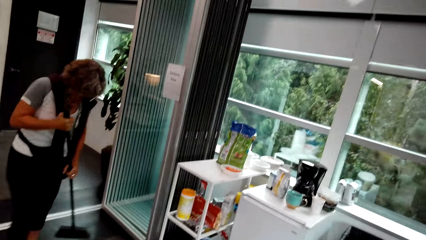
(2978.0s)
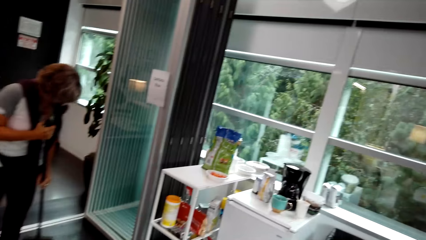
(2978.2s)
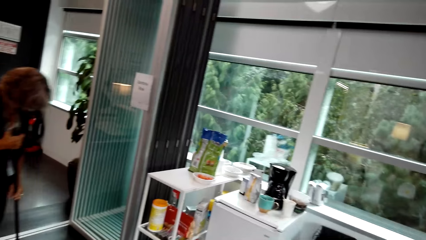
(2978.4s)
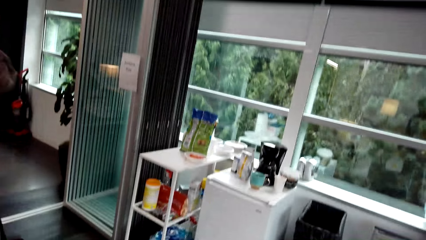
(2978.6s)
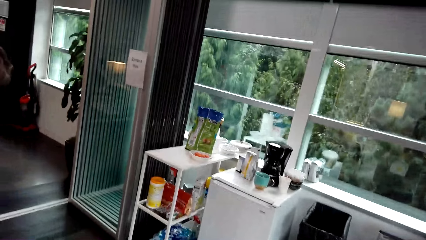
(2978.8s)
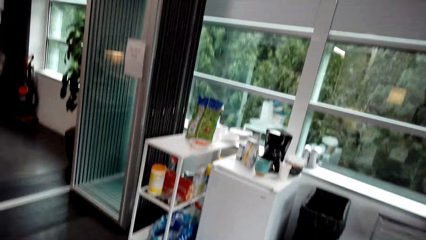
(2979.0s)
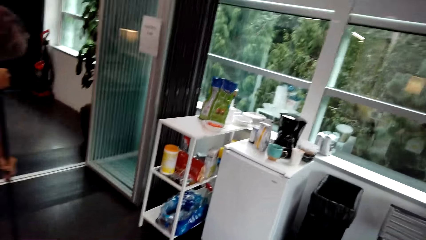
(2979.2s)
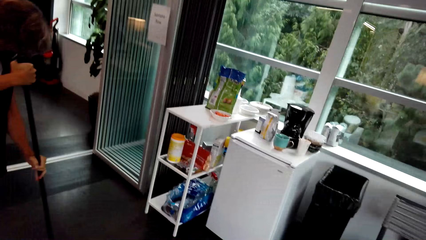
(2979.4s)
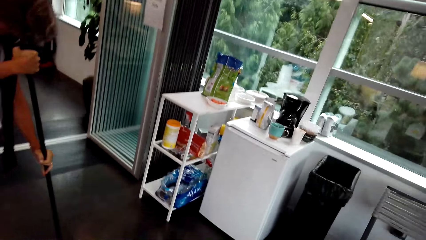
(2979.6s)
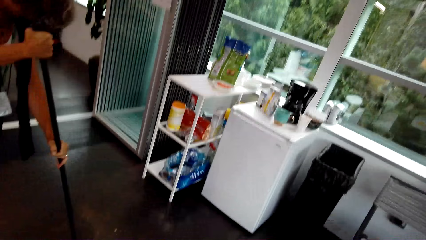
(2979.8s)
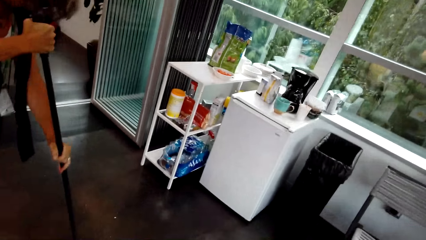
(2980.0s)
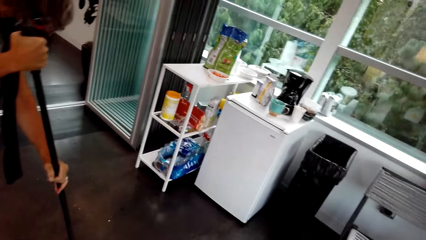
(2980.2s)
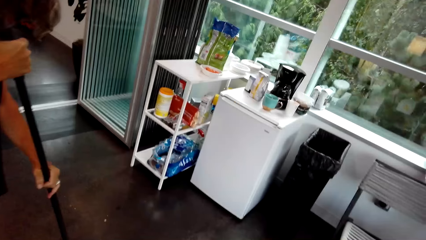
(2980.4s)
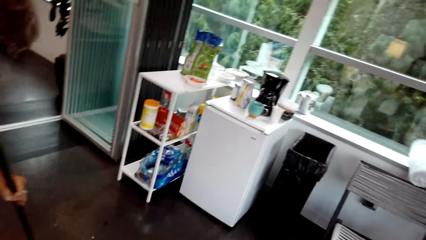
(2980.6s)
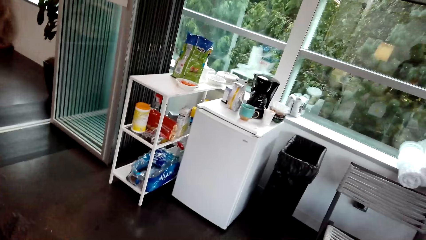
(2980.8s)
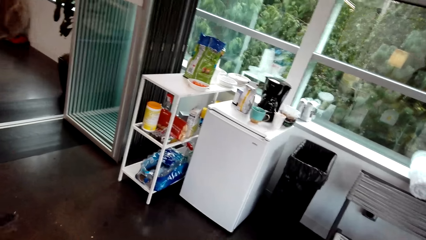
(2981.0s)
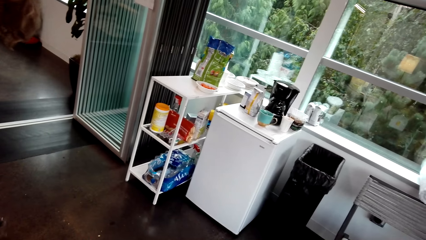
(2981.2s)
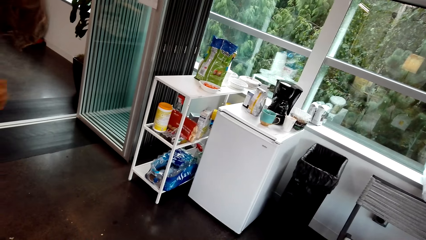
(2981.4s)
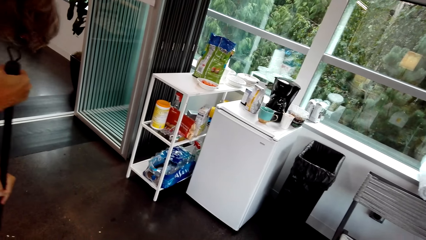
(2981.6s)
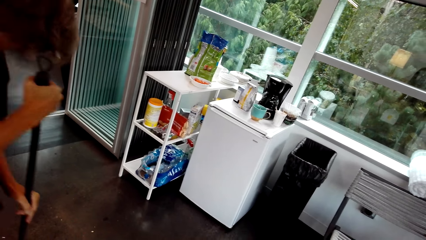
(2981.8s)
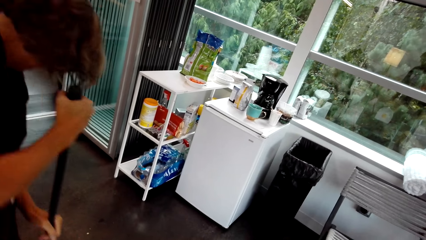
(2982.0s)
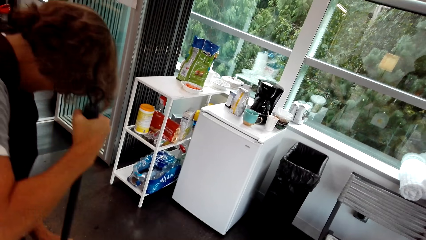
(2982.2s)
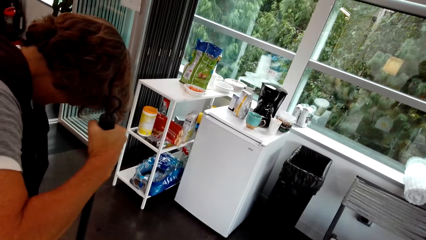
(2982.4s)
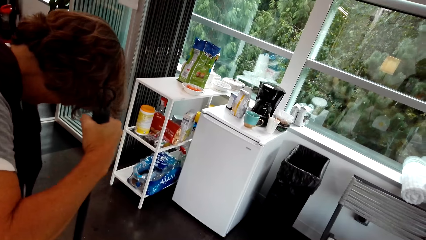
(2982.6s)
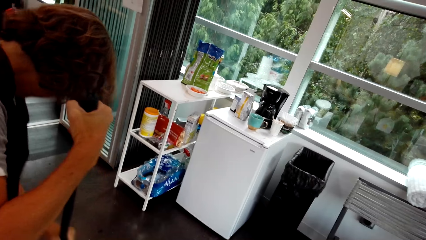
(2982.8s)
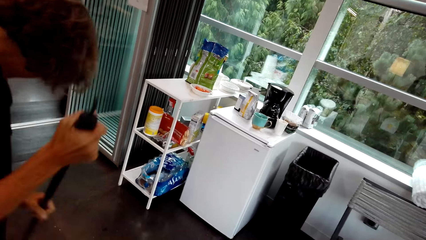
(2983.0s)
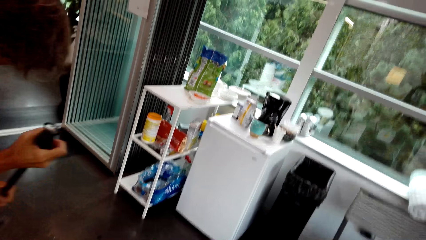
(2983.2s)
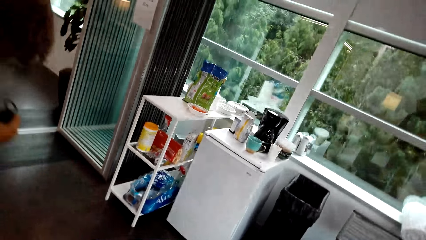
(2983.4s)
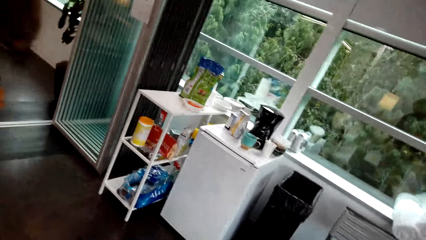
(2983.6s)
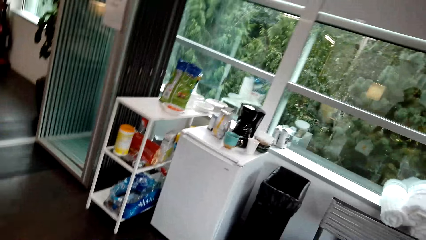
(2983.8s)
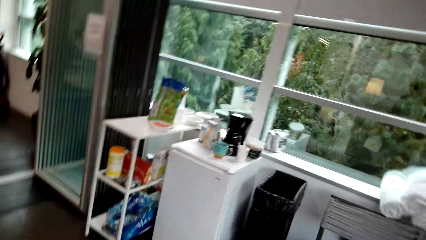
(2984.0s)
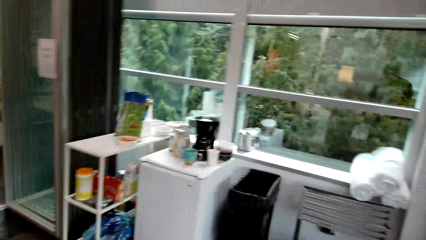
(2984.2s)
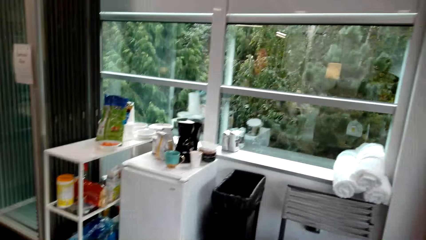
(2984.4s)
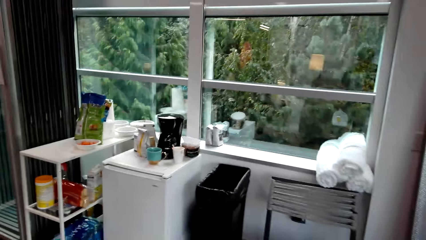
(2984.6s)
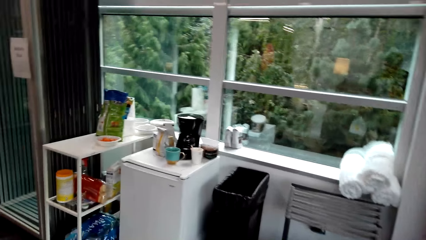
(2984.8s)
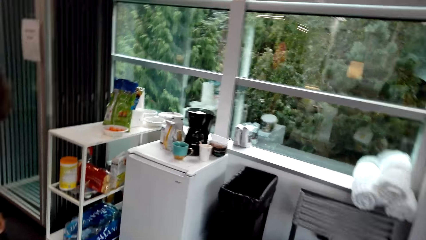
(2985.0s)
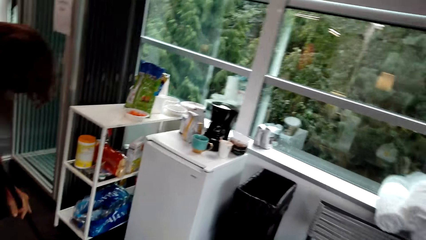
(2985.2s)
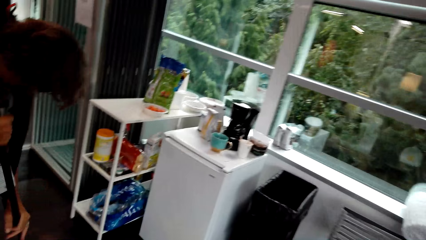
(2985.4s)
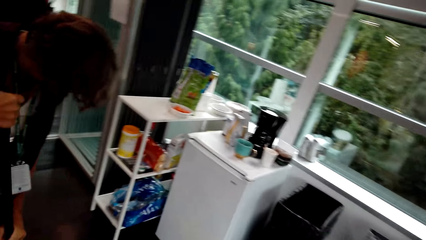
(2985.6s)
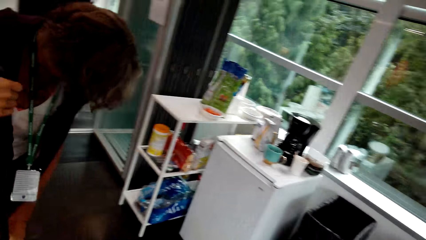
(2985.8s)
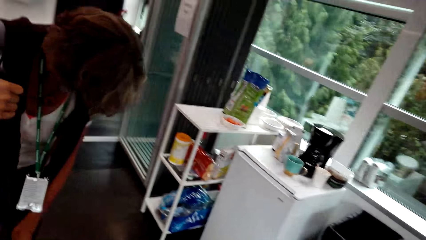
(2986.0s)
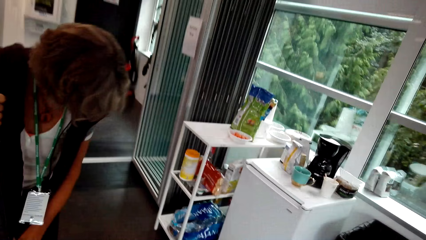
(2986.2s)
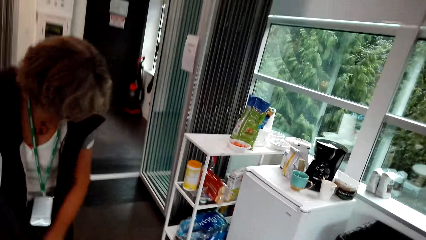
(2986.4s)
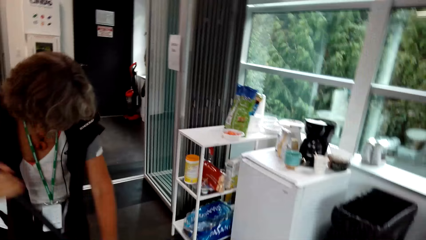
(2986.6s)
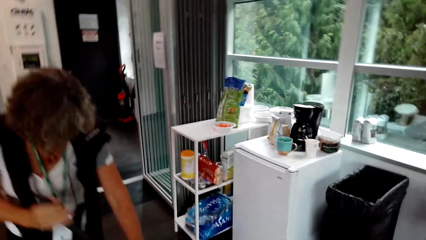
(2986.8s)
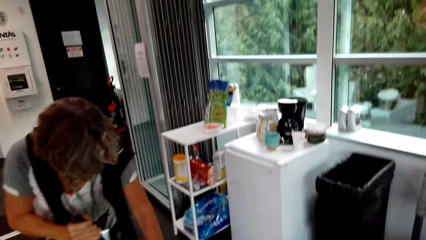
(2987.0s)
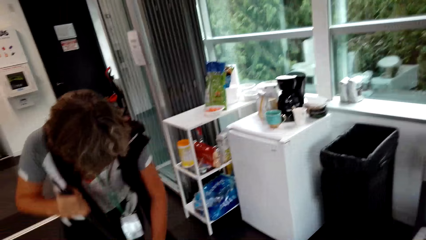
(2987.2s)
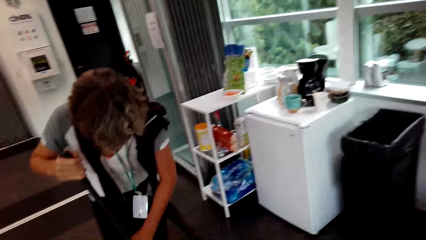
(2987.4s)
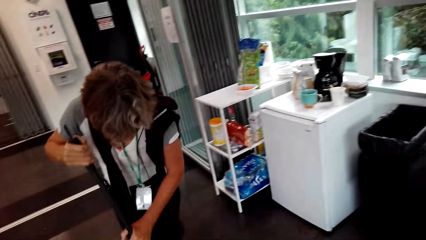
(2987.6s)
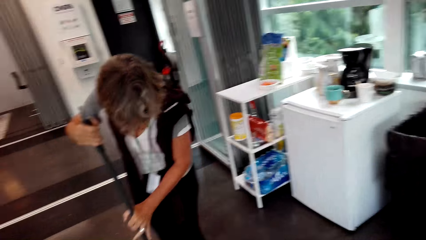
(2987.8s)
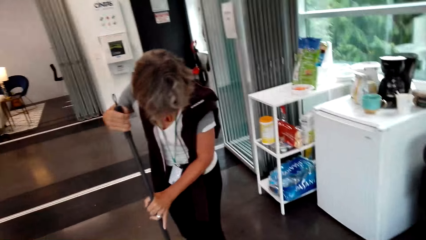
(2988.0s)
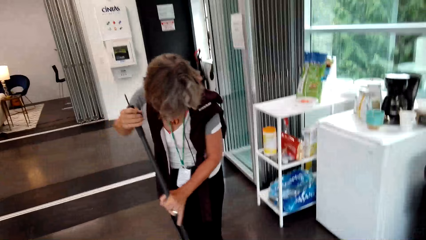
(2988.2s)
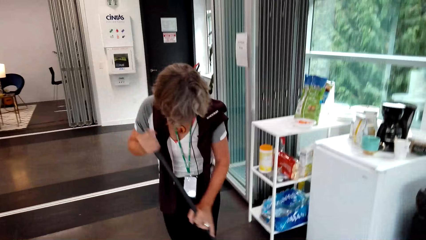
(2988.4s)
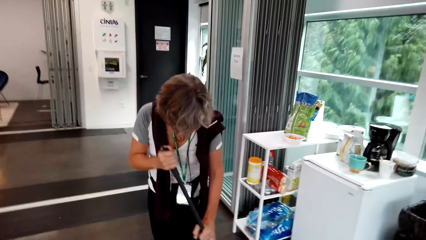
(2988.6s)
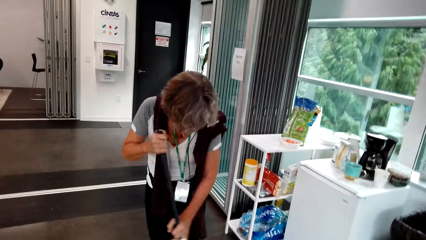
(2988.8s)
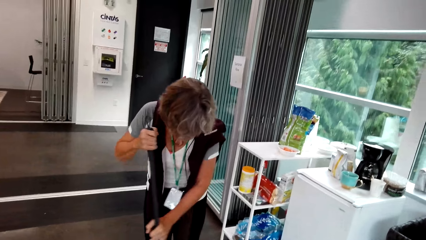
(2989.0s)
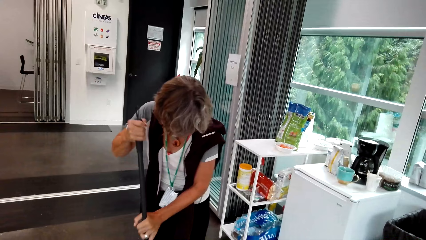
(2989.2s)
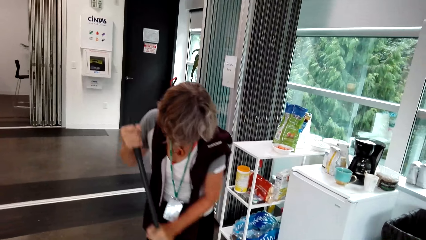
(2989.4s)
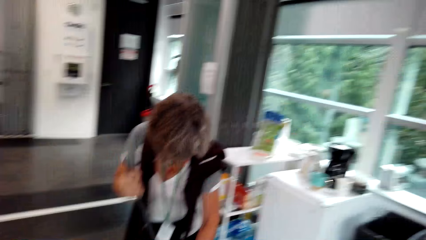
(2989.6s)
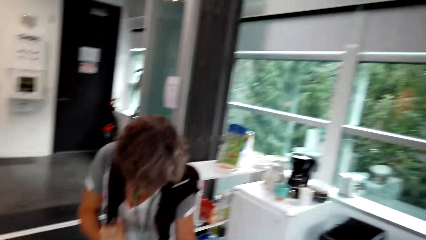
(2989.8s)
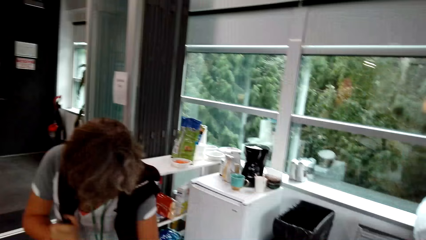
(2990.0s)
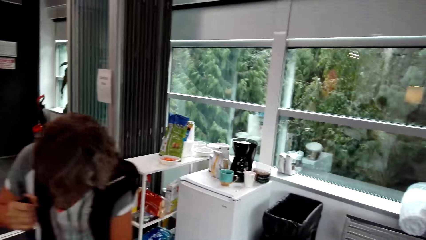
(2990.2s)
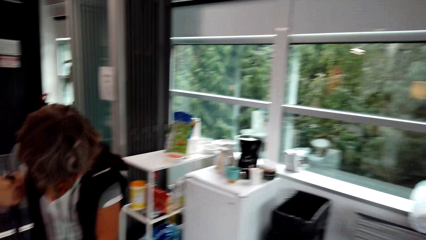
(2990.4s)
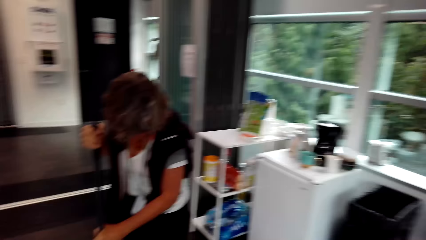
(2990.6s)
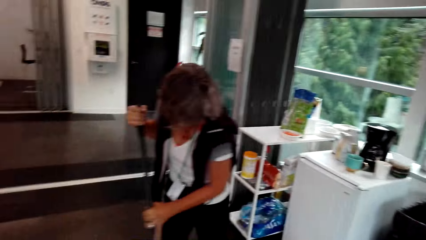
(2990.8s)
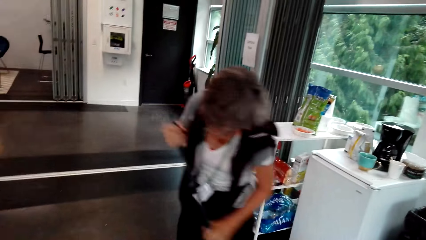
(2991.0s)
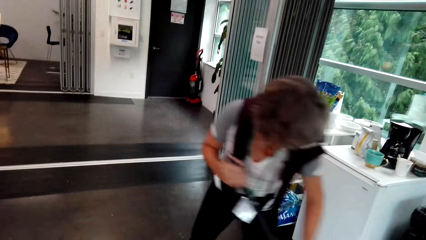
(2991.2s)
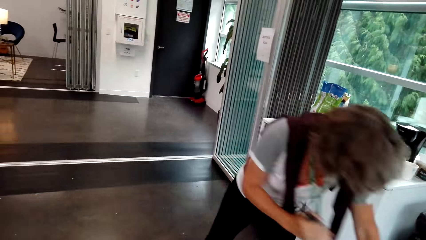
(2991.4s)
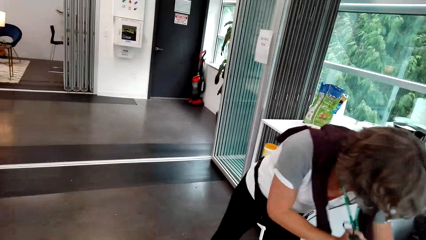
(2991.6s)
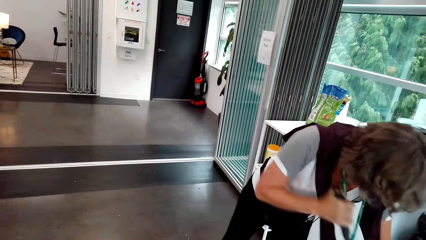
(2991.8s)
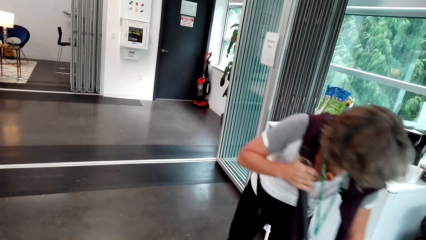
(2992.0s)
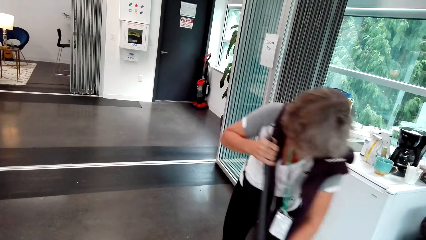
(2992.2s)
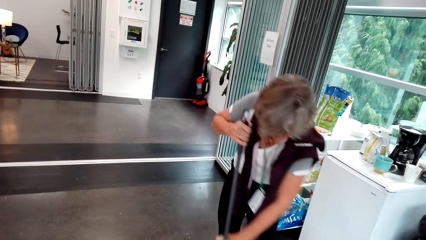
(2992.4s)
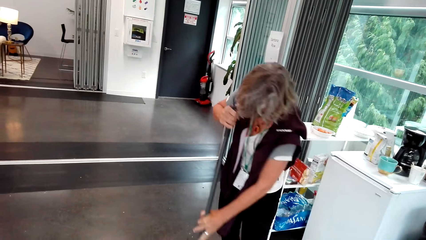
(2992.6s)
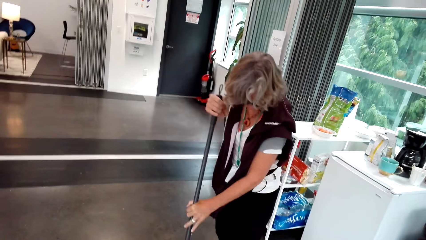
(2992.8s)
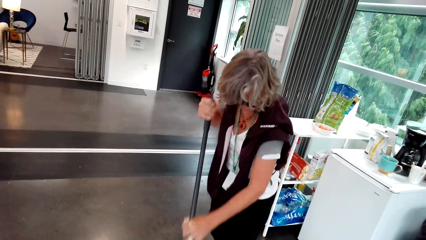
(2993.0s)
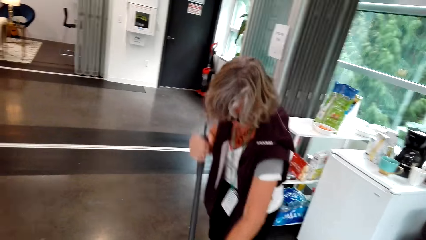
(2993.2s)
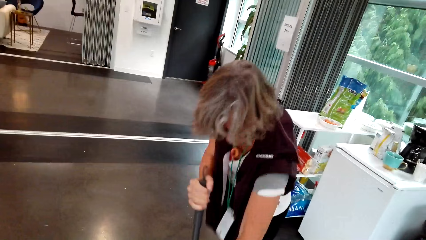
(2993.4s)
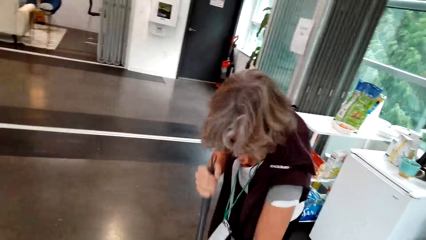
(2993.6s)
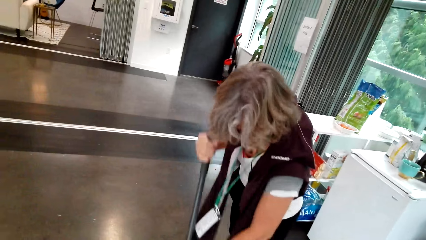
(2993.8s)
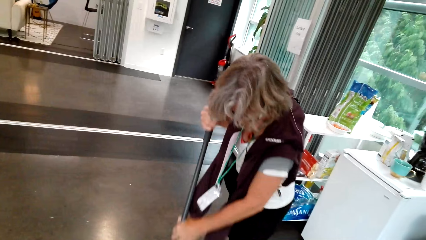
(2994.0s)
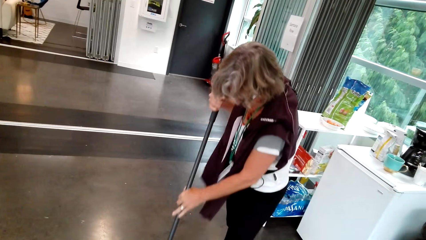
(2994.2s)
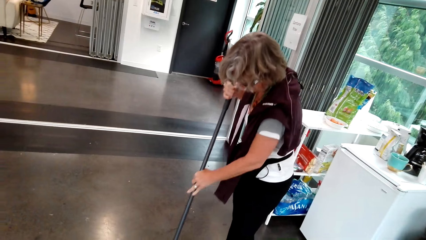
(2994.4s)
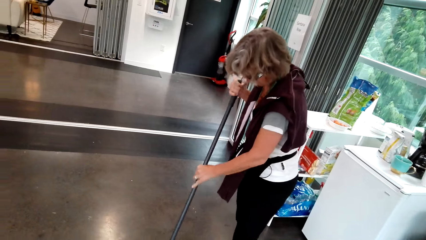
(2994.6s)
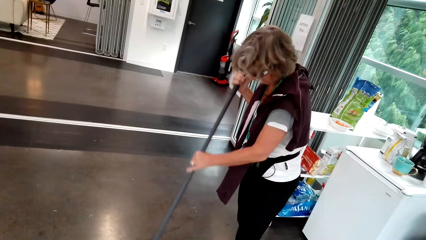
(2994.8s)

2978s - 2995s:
A lady sweeps. The camera wearer dialogues with the lady. The lady laughs. The camera wearer looks around. Another lady sweeps. A woman cleans the floor. The camera wearer looks around. The other lady sweeps. The camera wearer looks around. The other lady sweeps. The woman cleans the floor.
